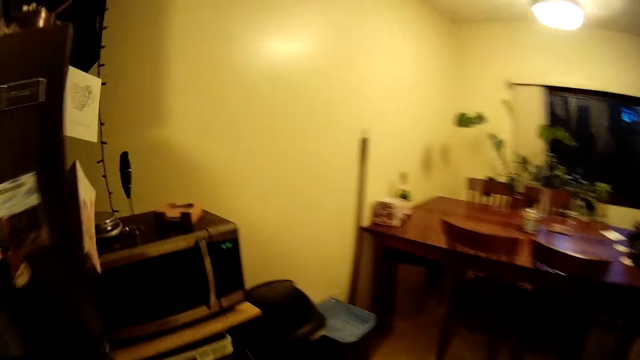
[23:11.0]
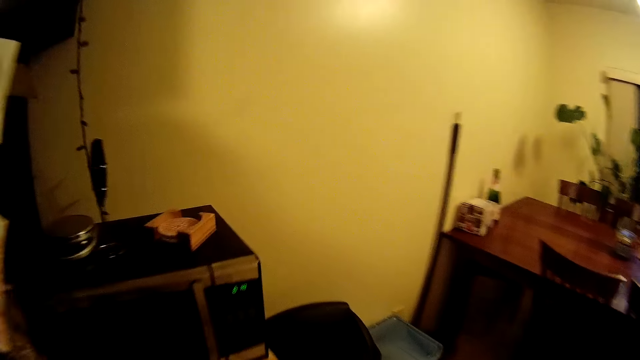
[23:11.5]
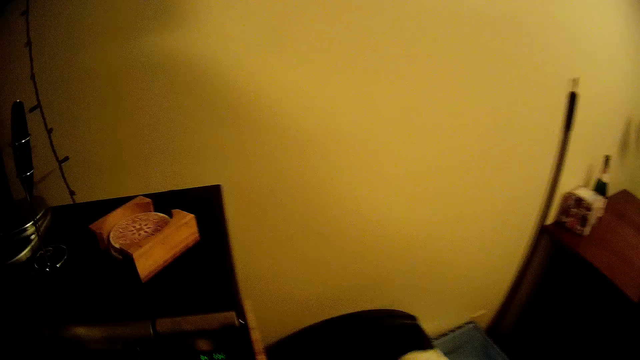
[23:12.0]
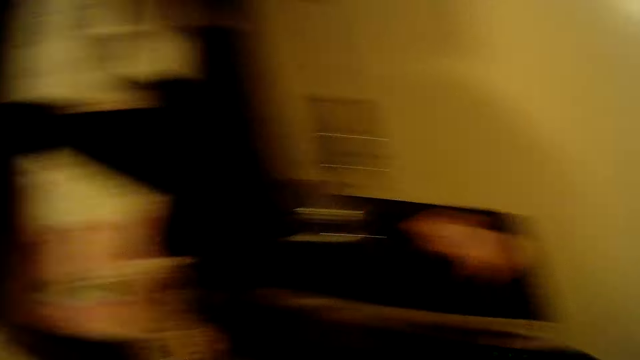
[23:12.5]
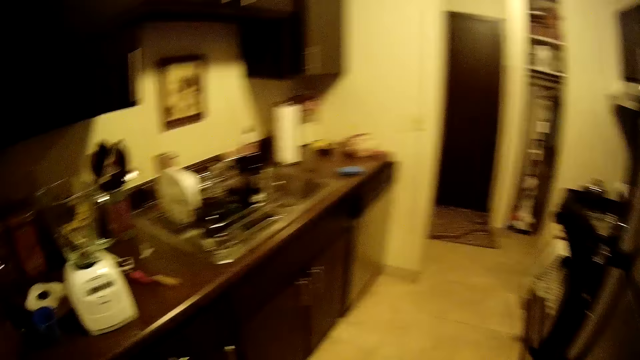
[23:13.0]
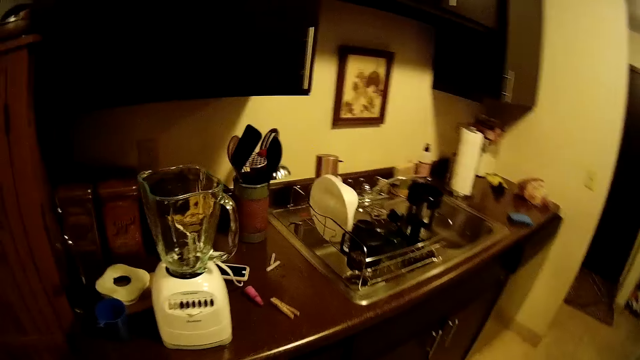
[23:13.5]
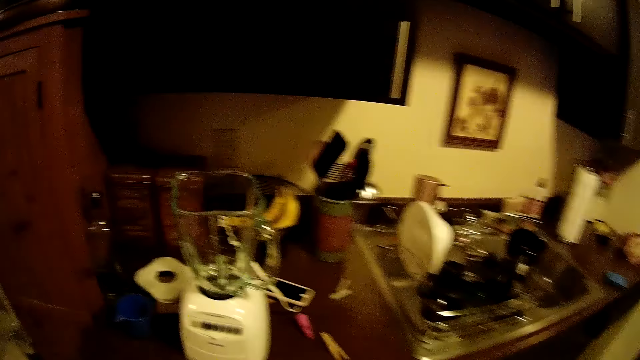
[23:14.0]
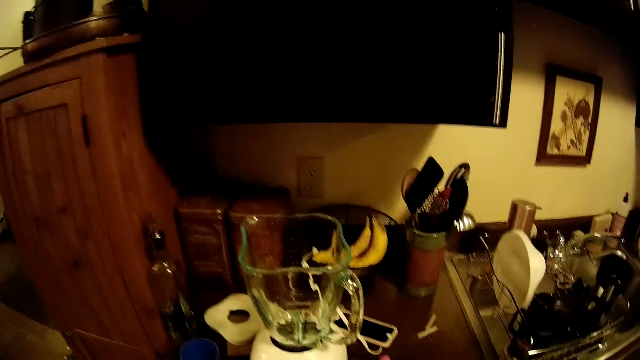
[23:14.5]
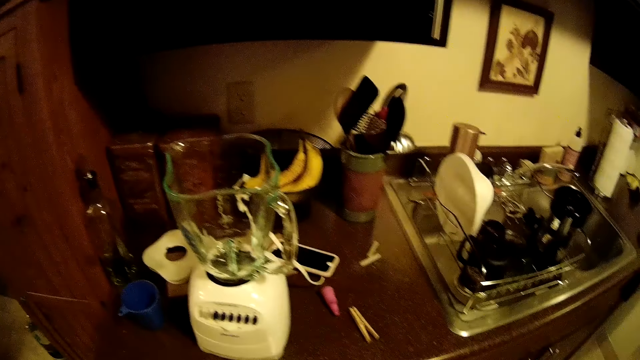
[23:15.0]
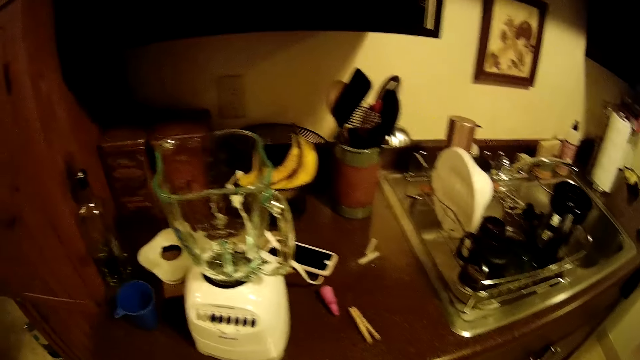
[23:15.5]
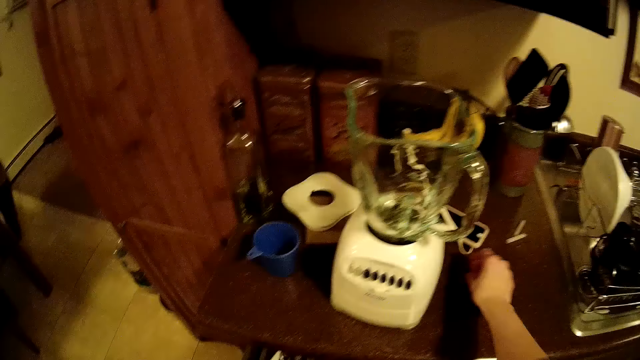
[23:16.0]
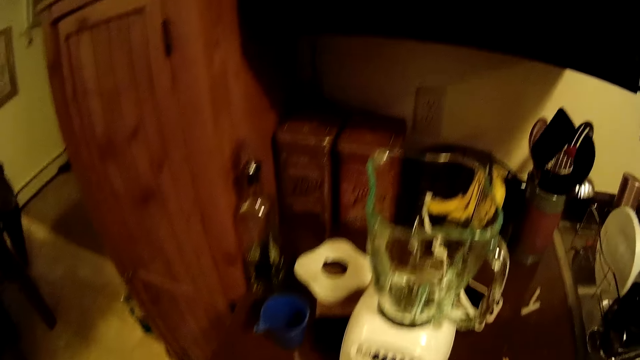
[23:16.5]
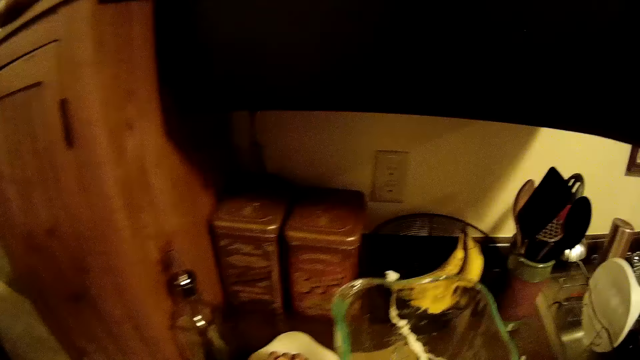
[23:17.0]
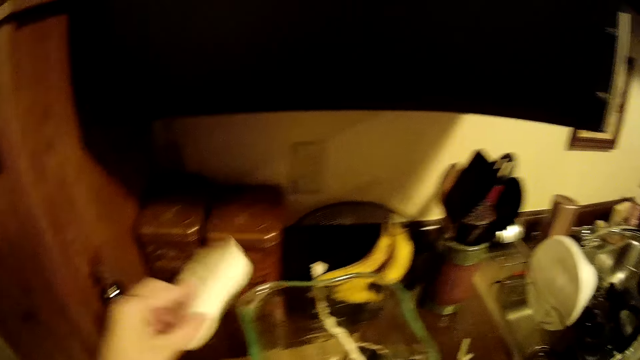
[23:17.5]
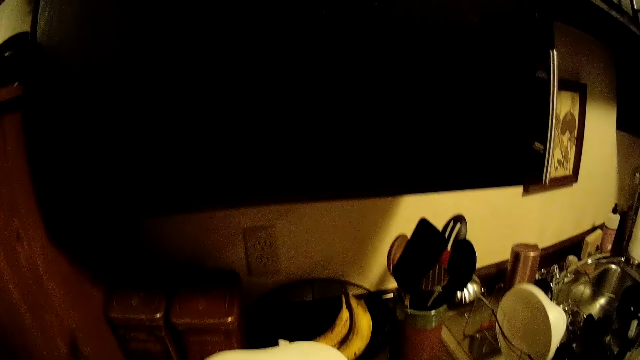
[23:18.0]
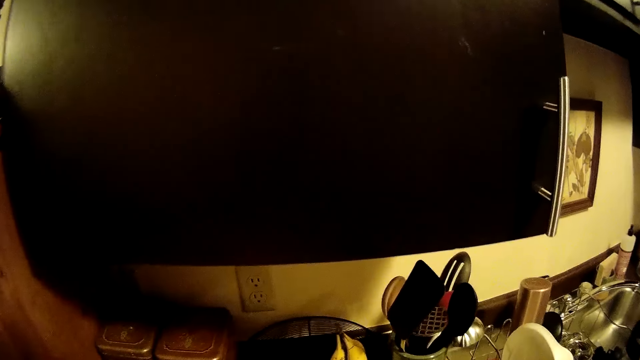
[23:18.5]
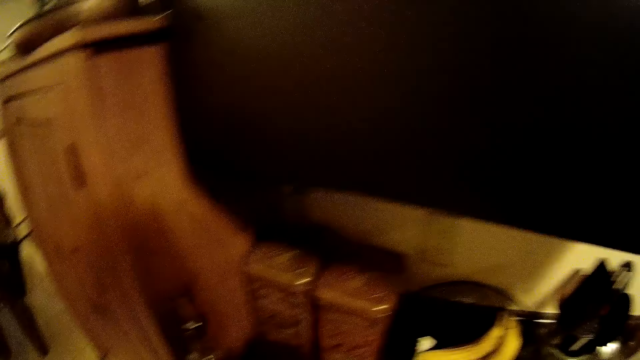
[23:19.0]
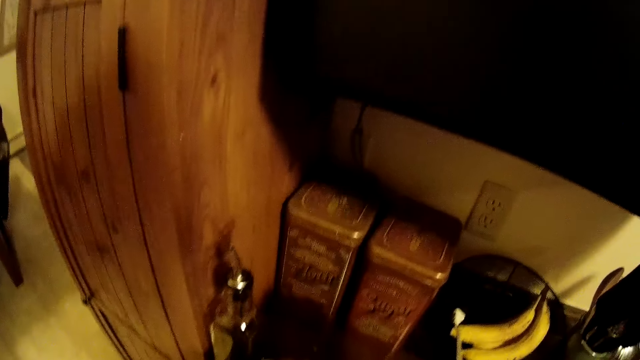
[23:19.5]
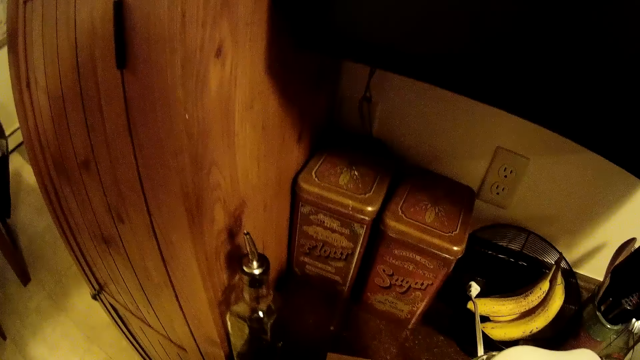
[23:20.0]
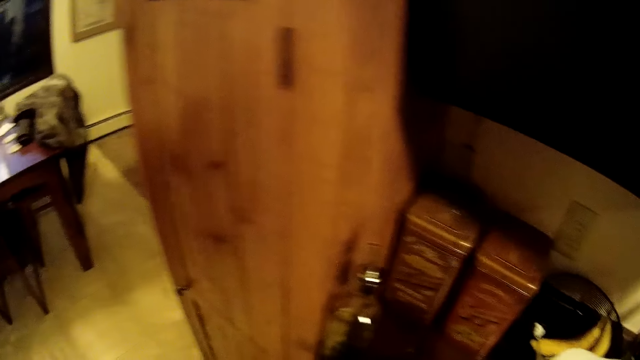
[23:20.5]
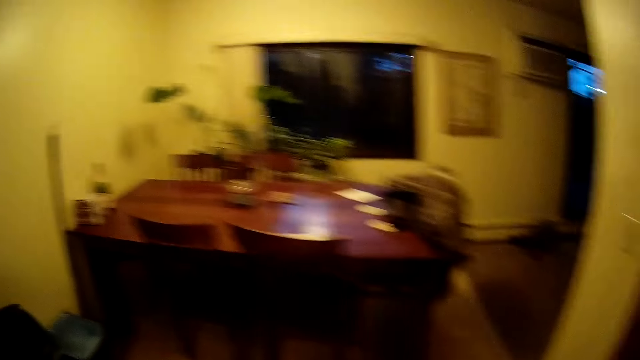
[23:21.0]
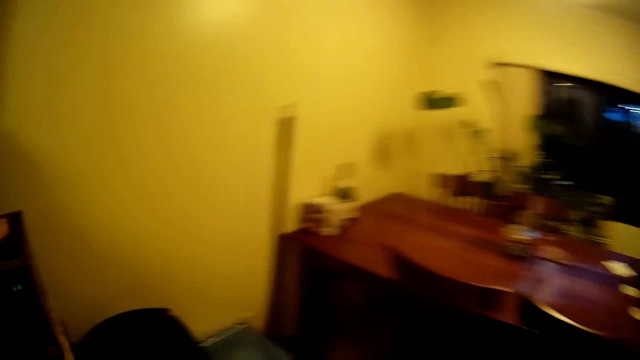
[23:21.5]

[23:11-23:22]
The camera wearer looks around. She picks up a pink holder or knife from the counter. She picks up a blender cover from the counter with her left hand. She closes a blender with the cover. She looks around.

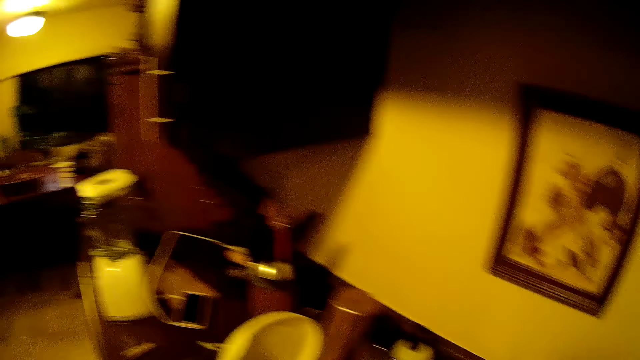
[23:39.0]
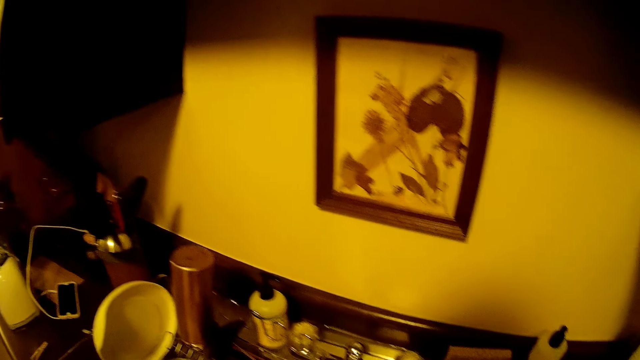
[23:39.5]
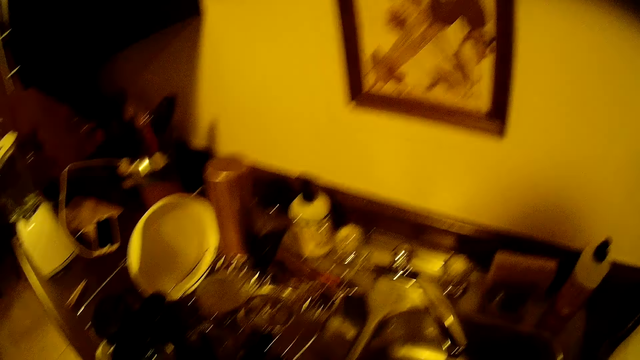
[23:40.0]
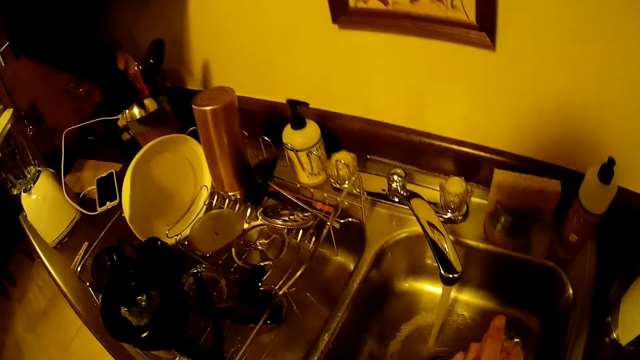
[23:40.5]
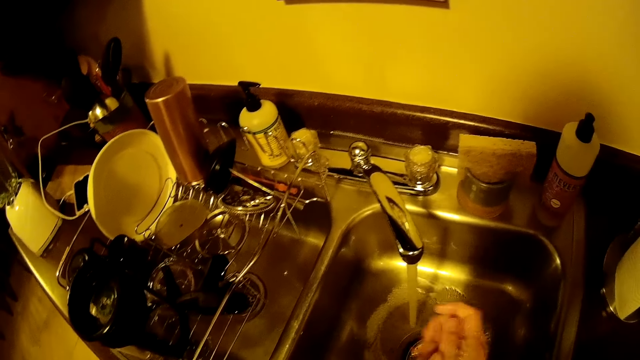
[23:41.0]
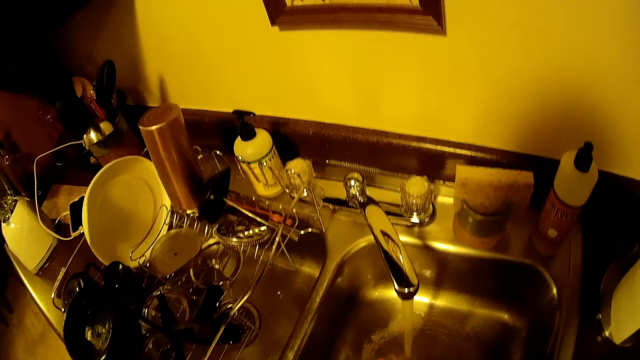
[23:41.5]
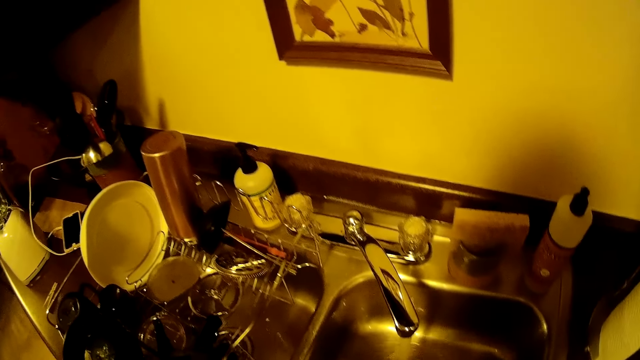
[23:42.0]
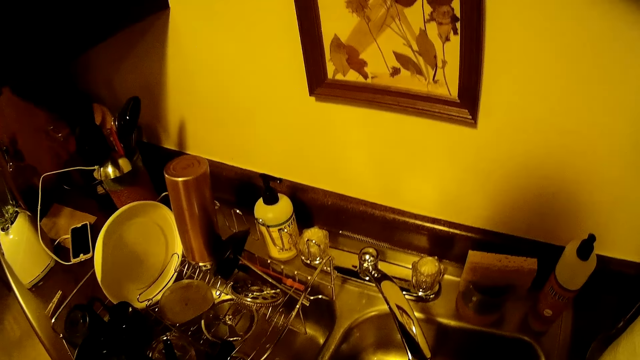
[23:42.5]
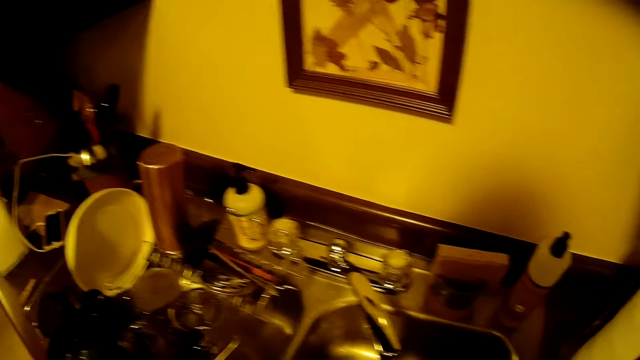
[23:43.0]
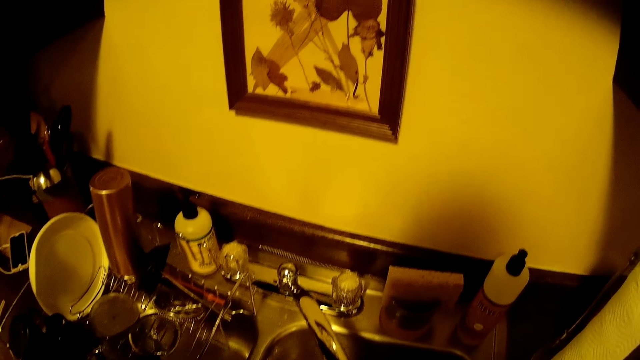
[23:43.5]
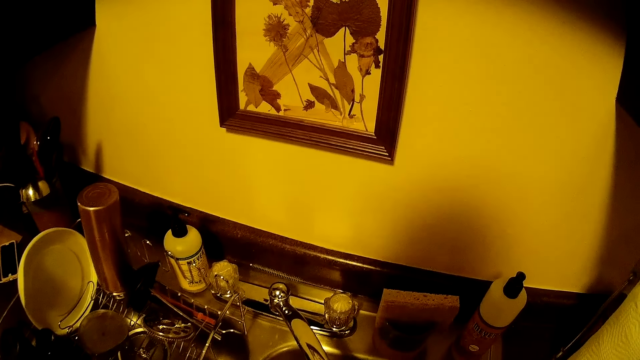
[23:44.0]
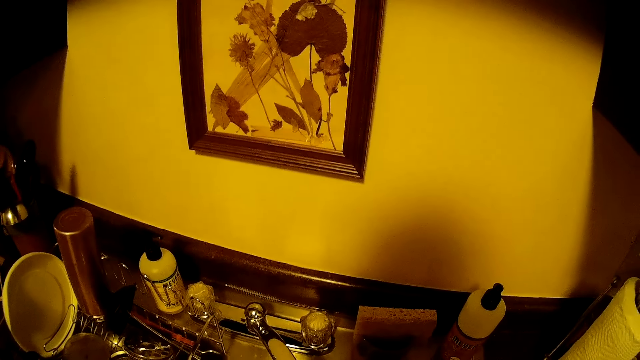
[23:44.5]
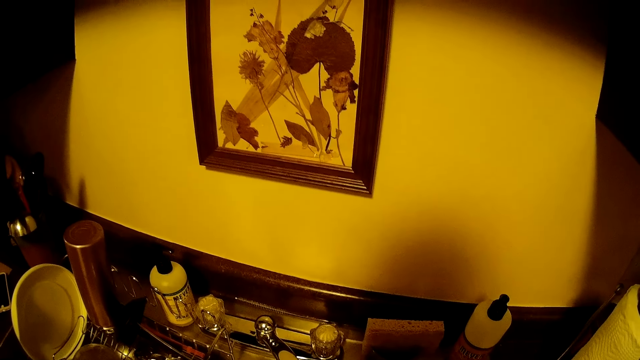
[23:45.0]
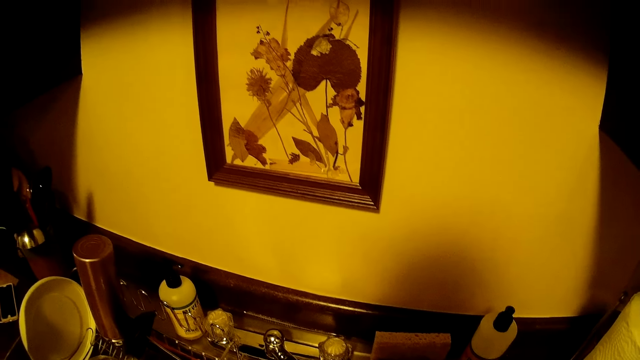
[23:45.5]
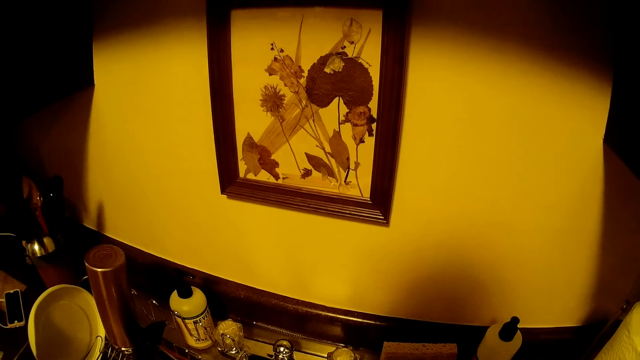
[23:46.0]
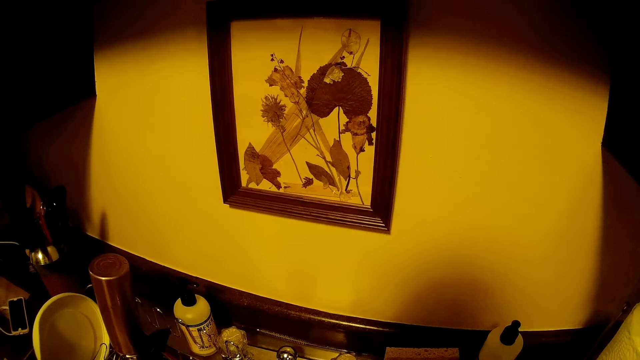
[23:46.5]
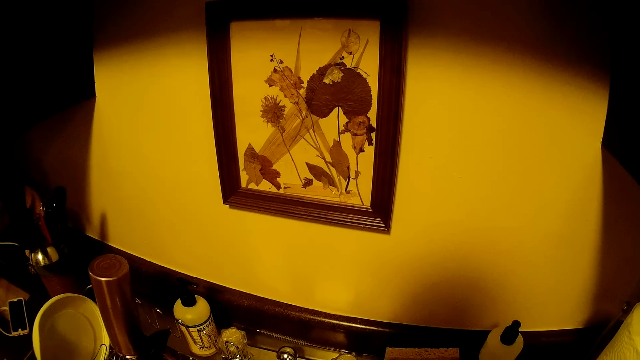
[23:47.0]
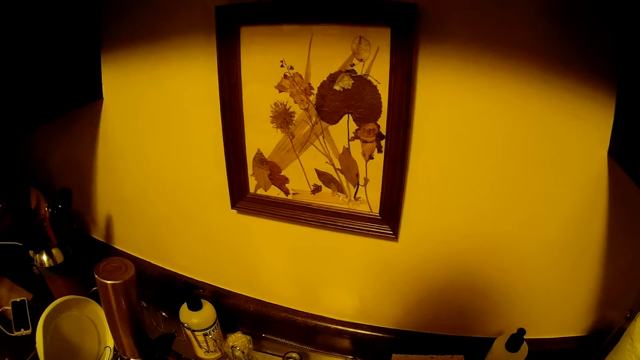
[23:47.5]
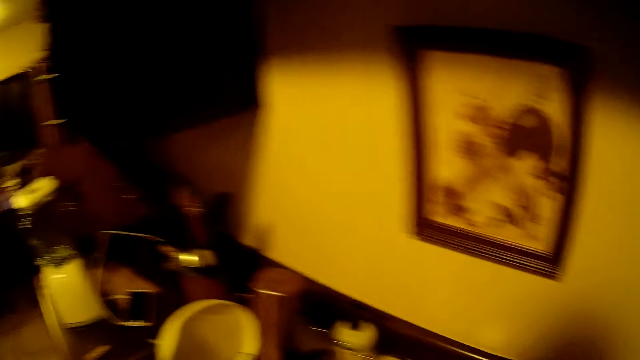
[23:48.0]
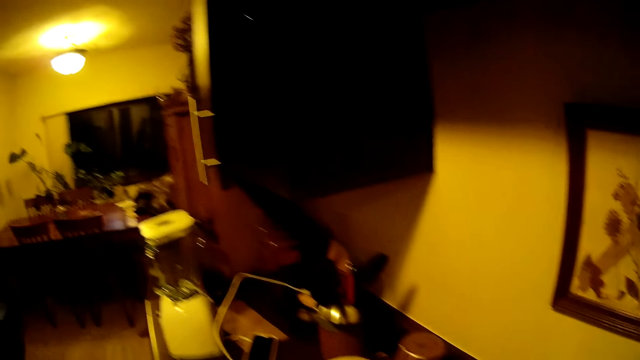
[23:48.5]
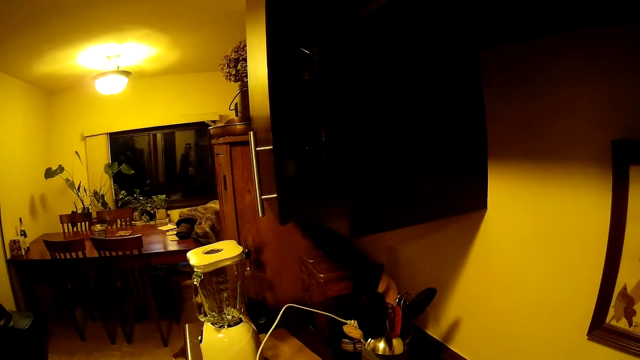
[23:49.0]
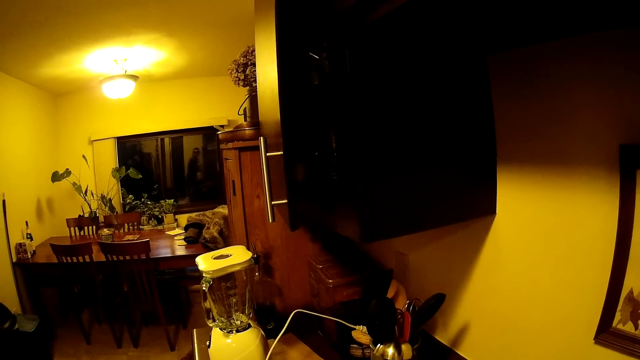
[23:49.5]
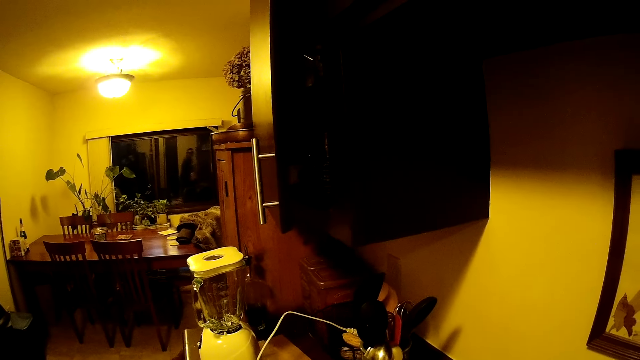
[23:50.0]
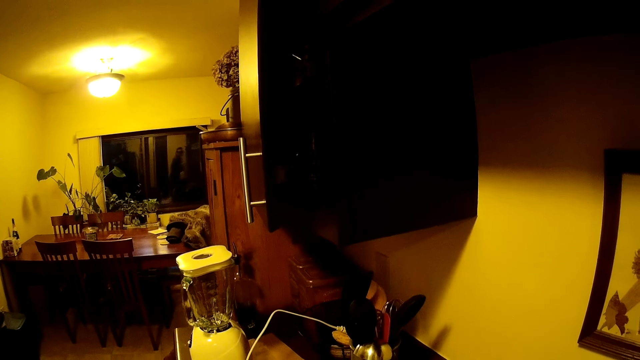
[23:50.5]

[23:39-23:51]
The camera wearer looks around. She washes her right hand in the sink.
